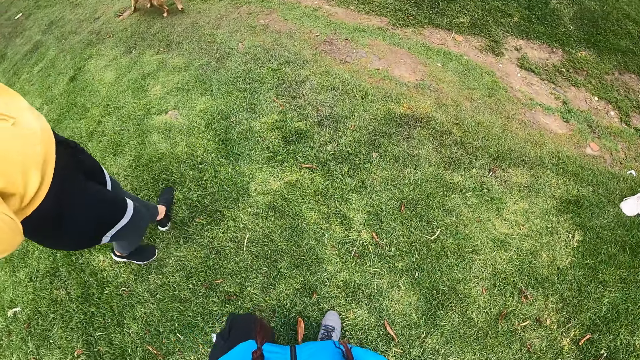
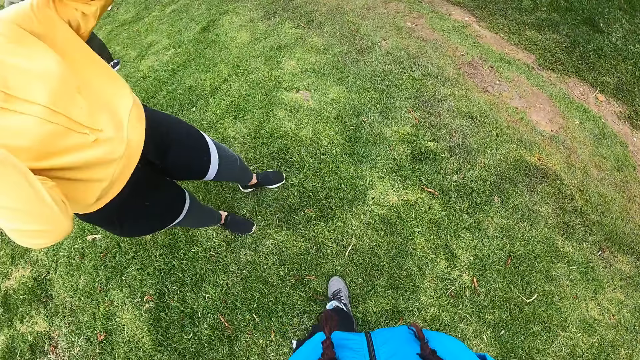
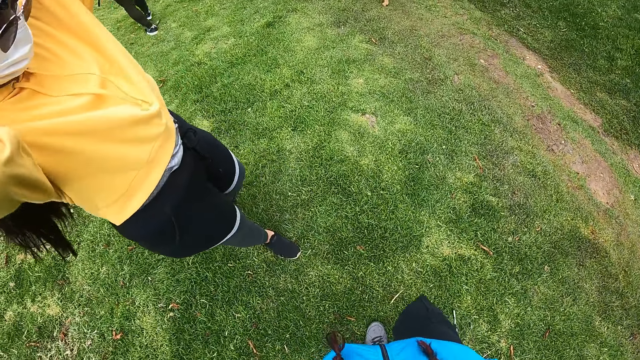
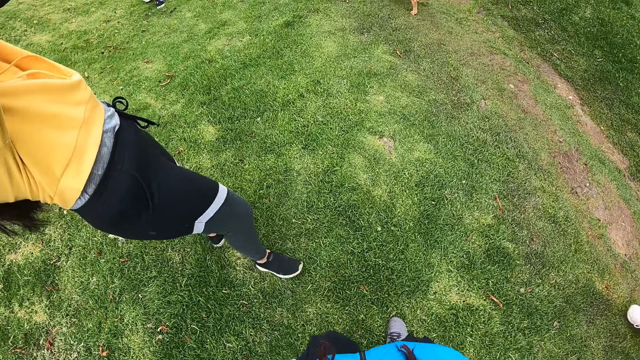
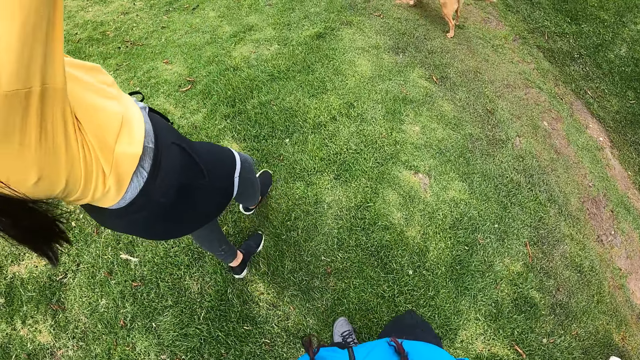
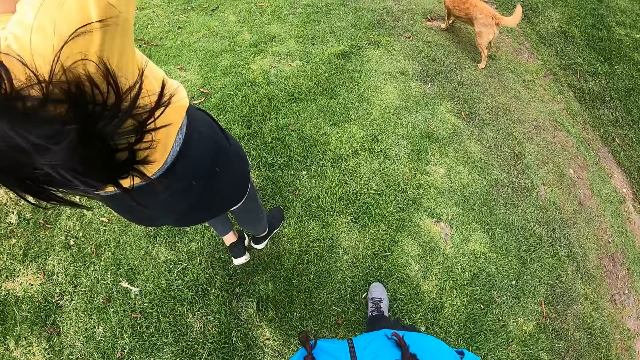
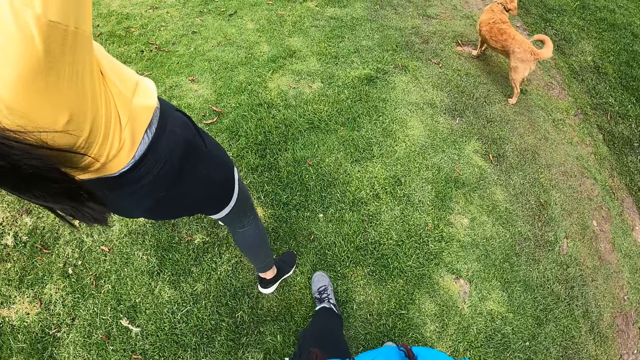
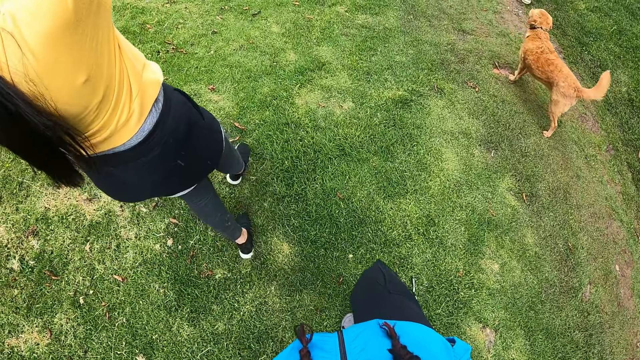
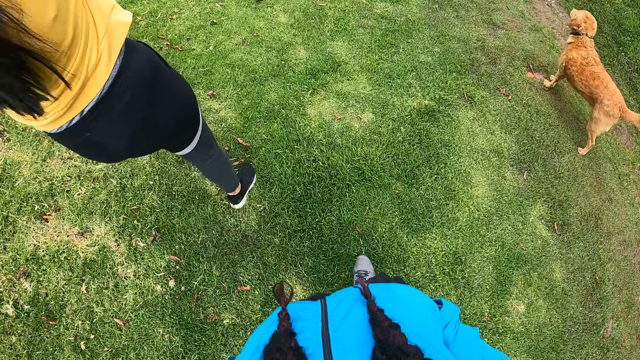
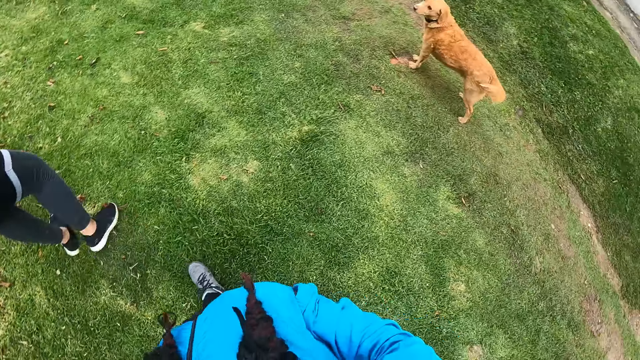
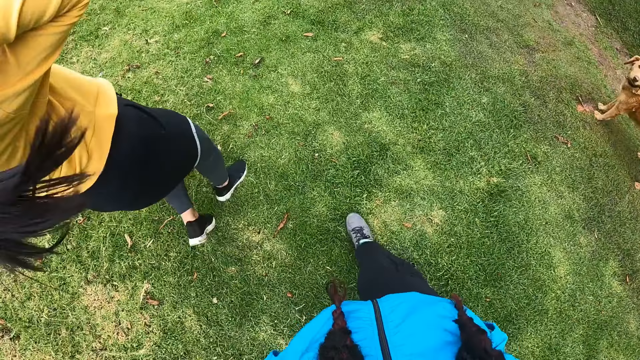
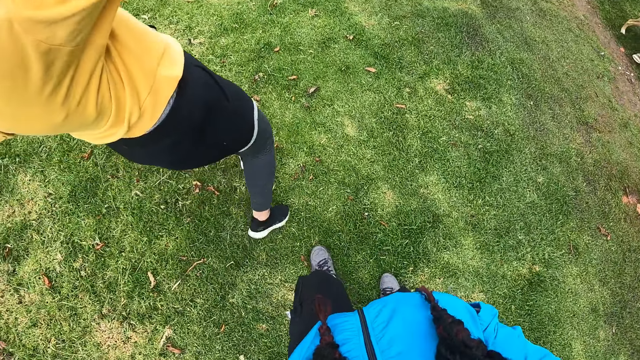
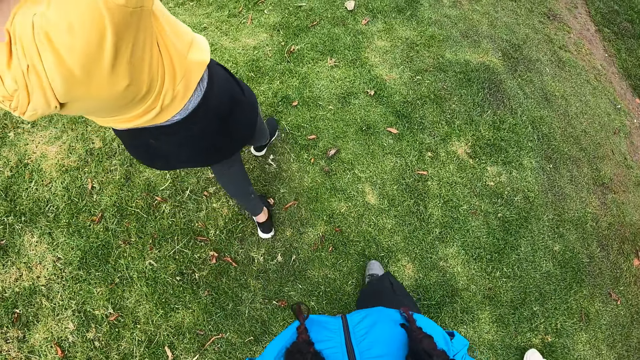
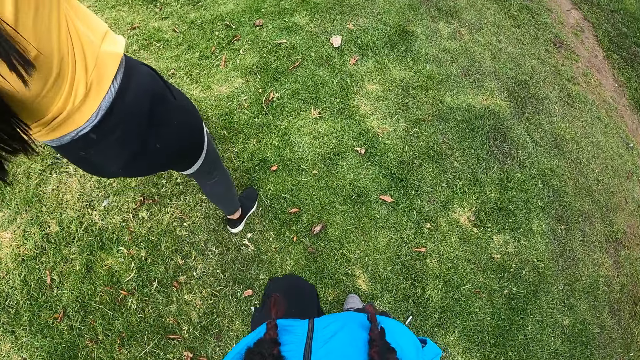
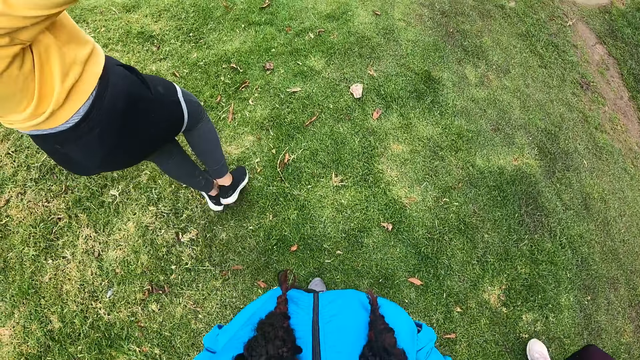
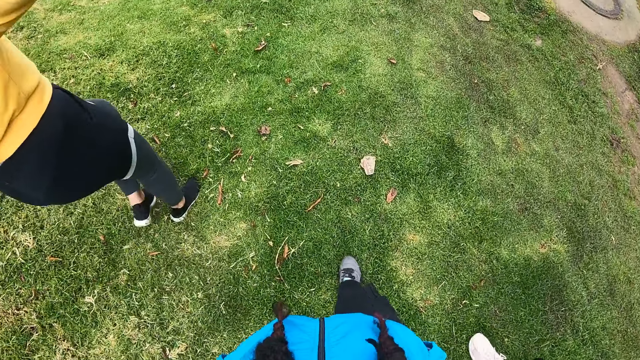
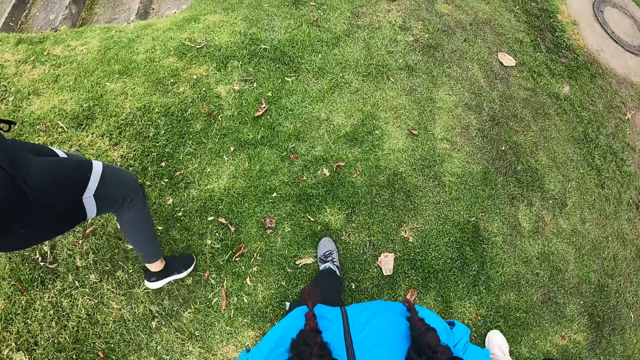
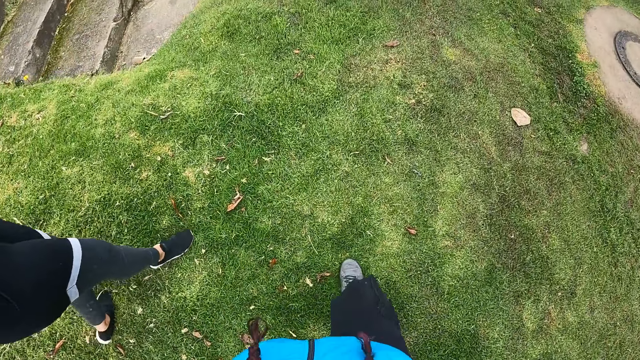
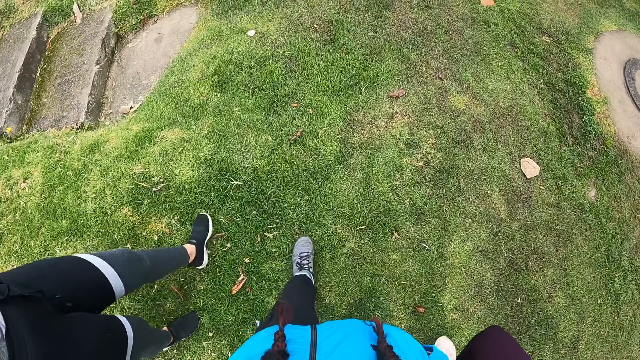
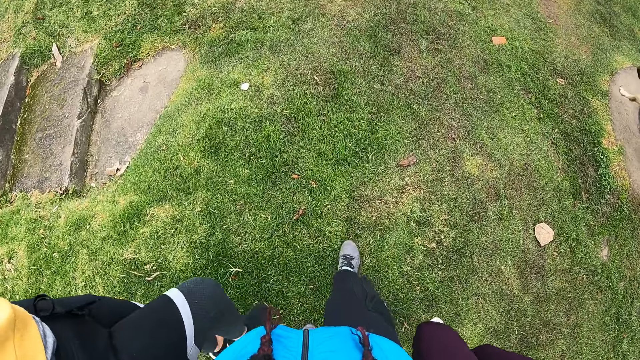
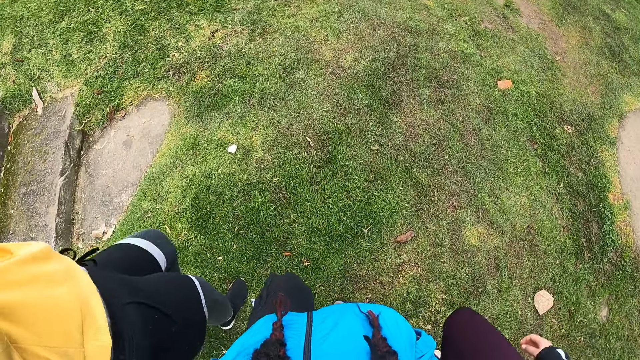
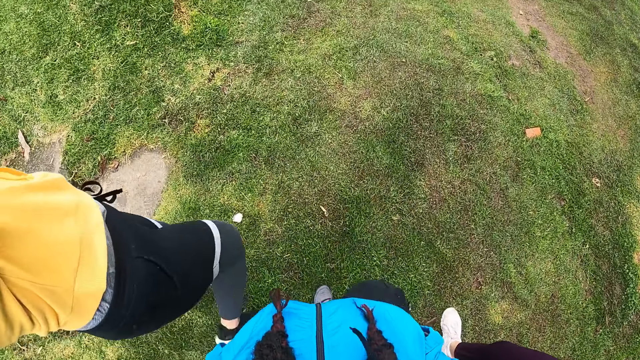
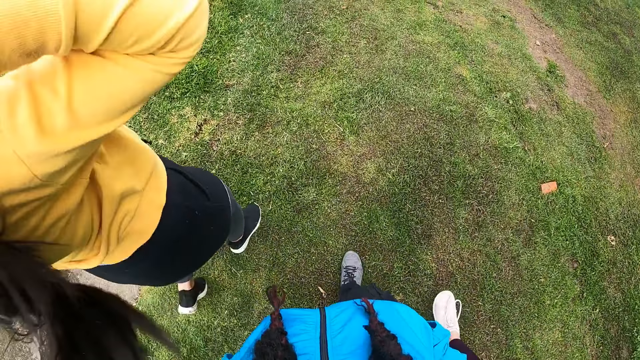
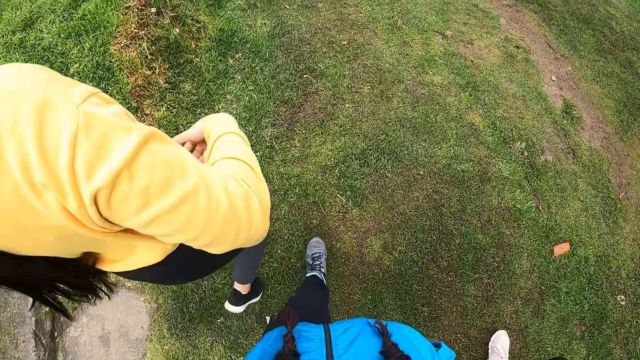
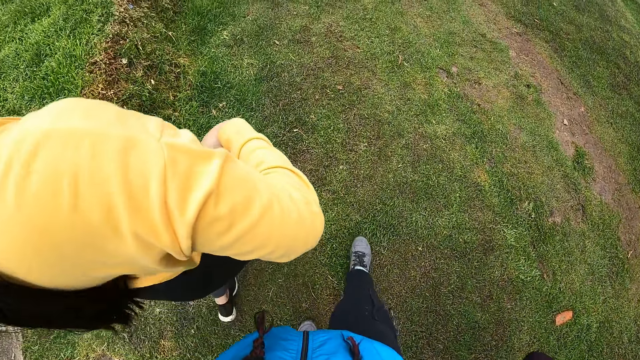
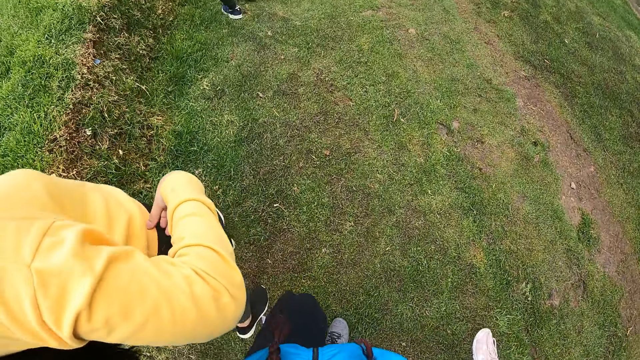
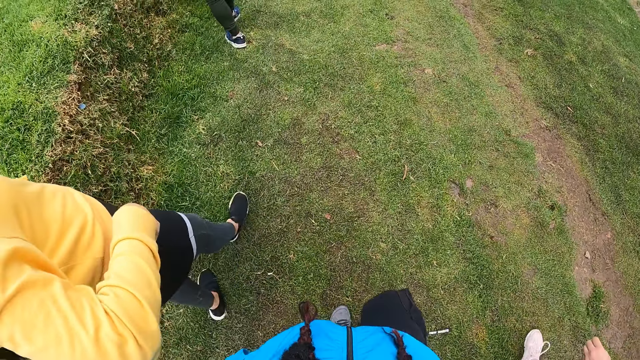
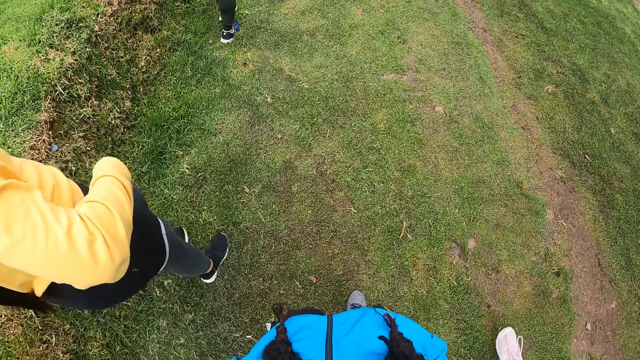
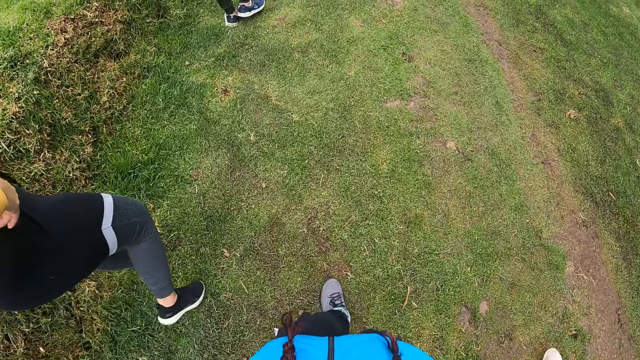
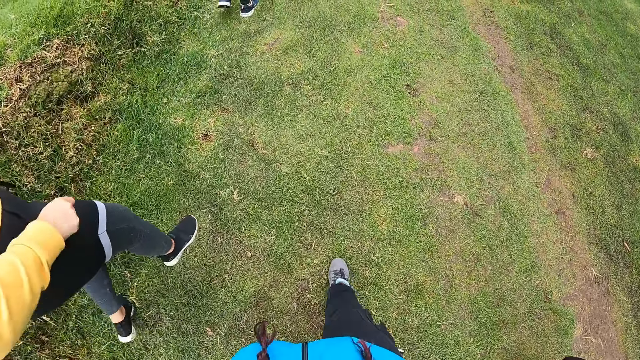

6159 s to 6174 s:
The woman adjusts her hair with her hands. The camera wearer walks down the compound with the group of people. They walk around the grass. The dog runs down the compound.

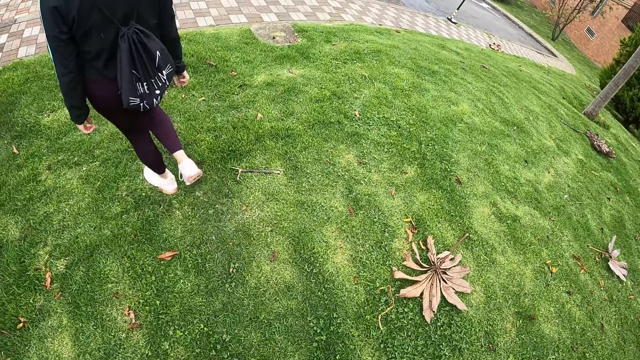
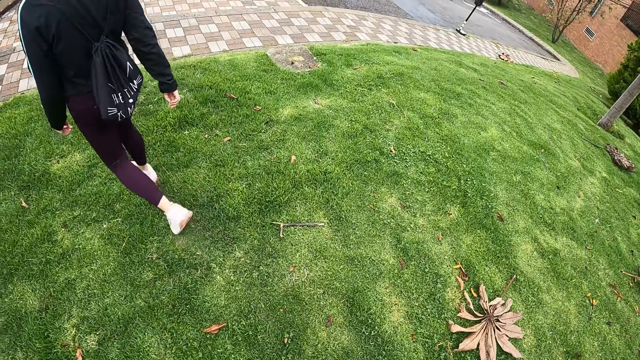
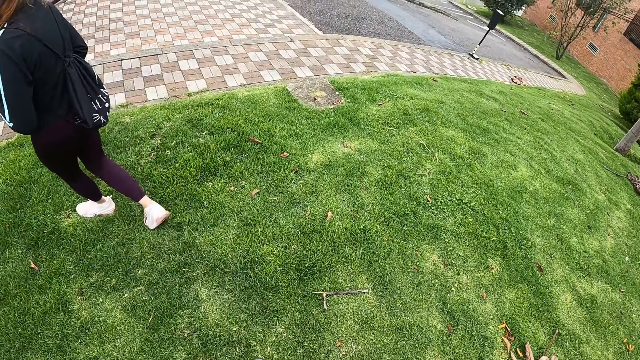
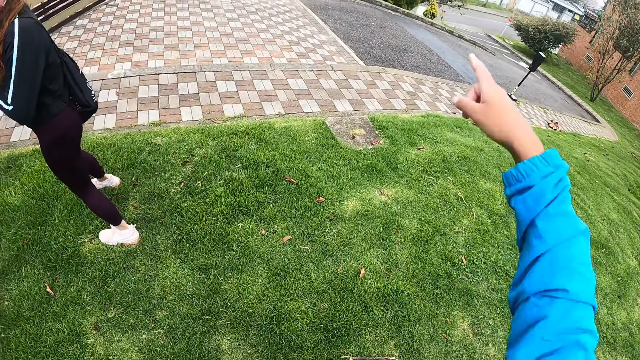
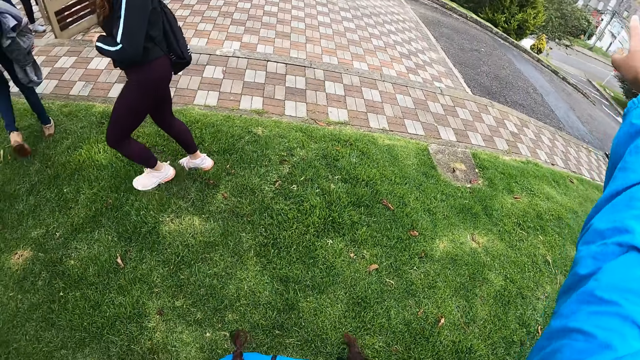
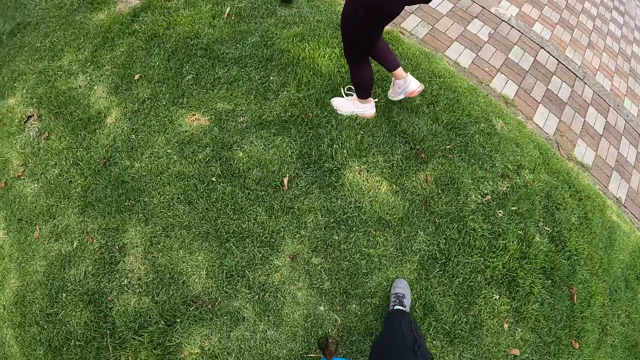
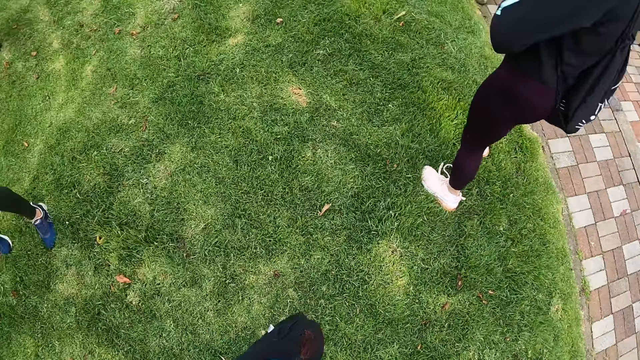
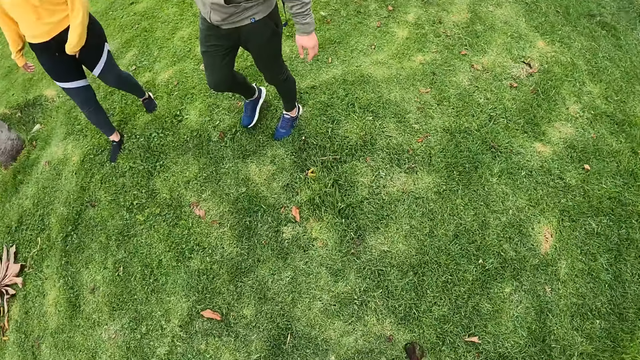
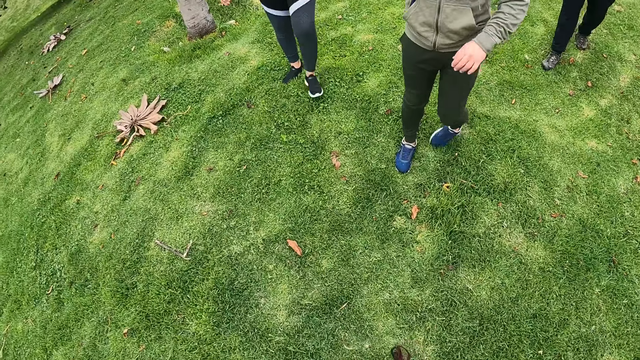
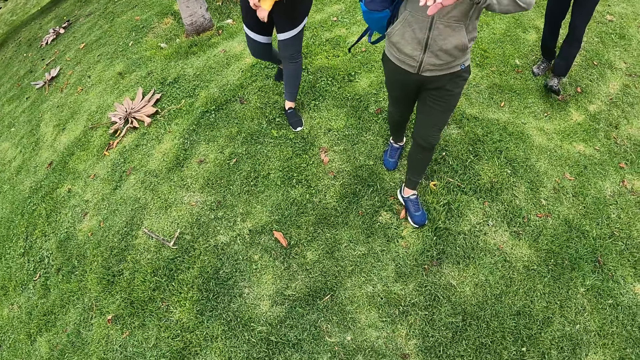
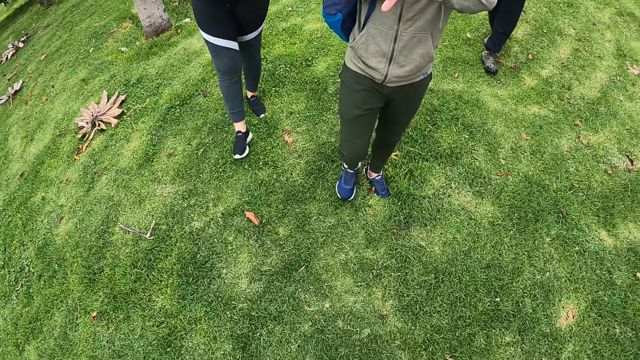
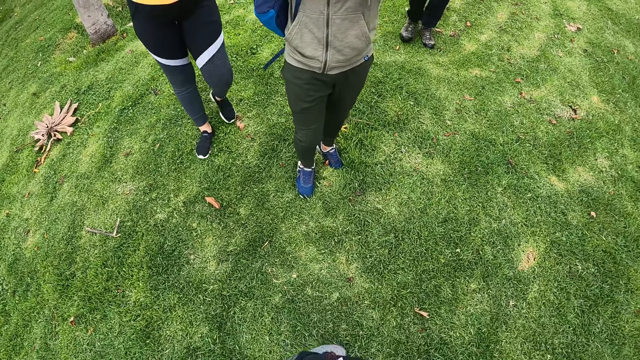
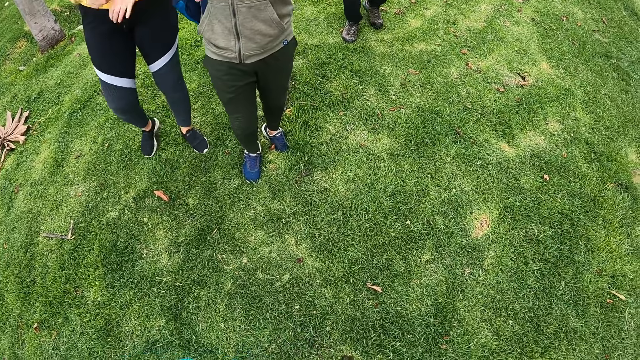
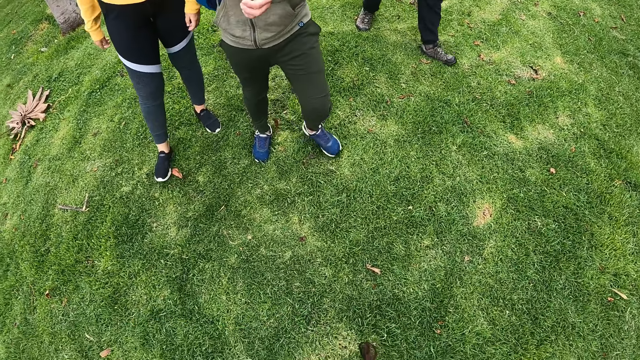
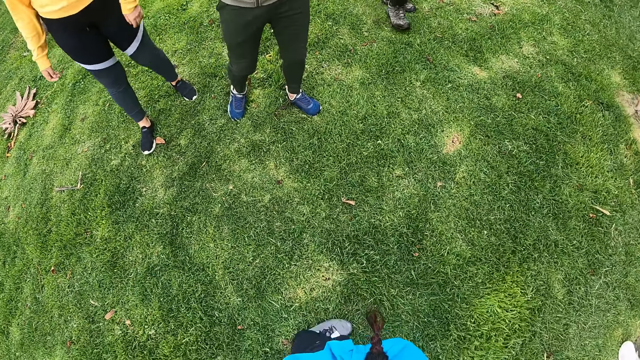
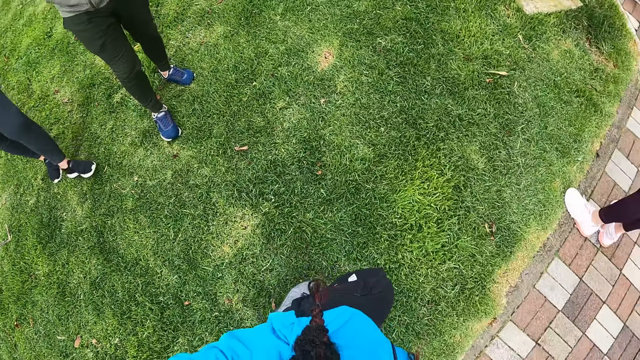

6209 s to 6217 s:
The camera wearer dialogues with a group of people. They walk around the grass.
